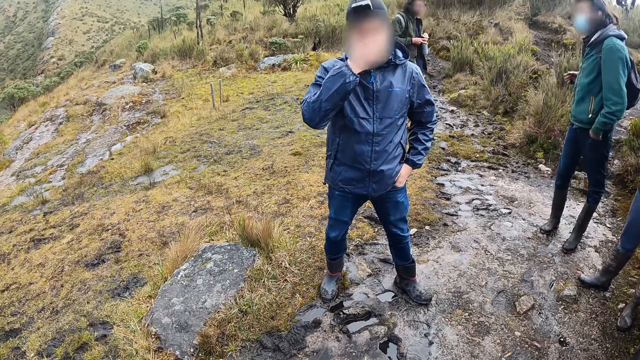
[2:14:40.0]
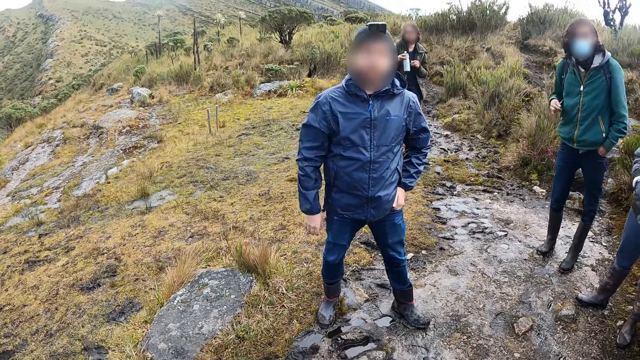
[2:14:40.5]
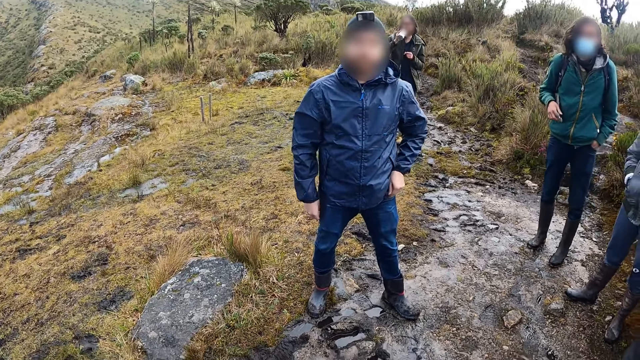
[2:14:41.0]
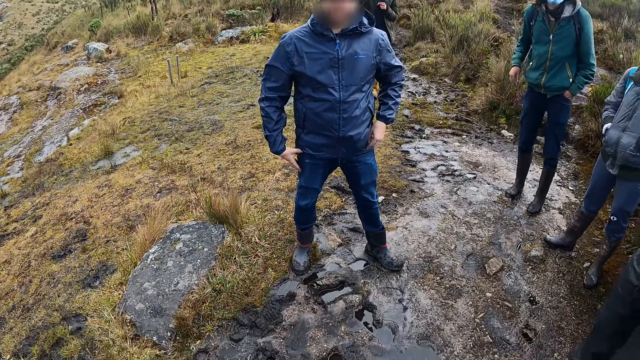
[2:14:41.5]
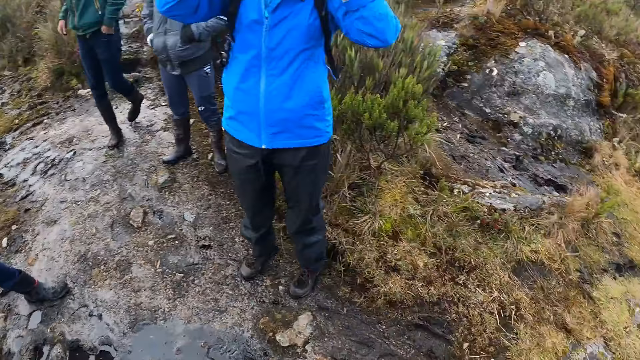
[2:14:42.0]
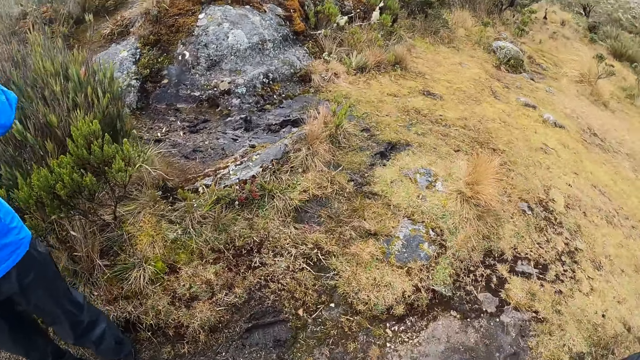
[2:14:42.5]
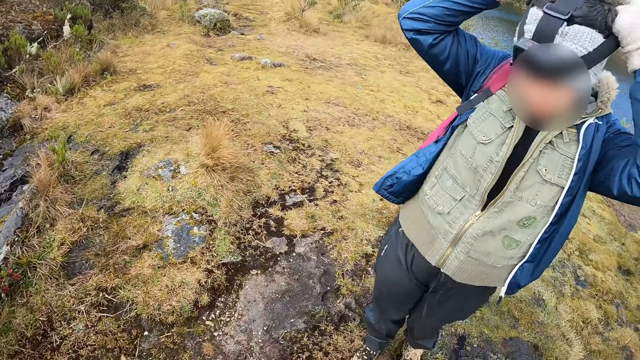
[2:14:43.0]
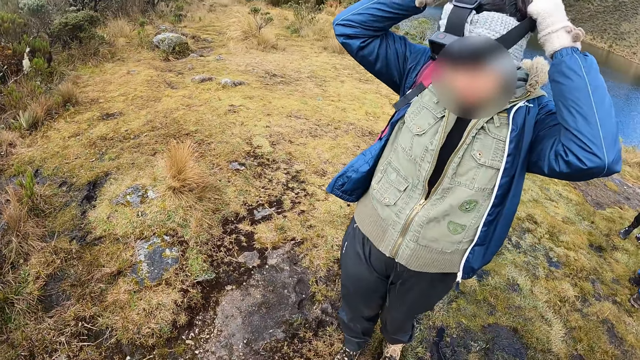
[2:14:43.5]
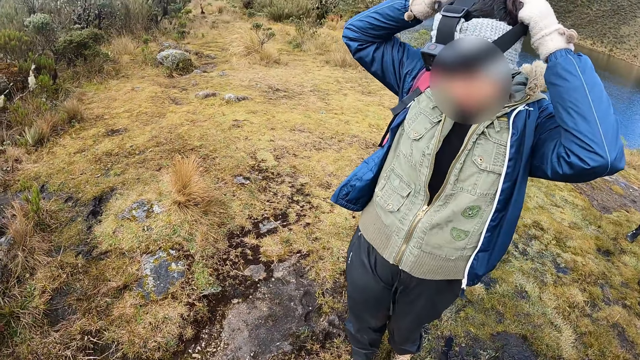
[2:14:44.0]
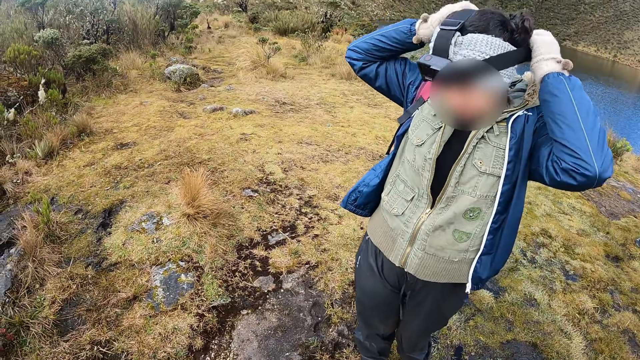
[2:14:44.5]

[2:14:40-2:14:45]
The man transfers the bottle from his left hand to his right hand. The man drinks from the bottle in his right hand. Another woman wears a camera on her head with both hands. The camera wearer talks to someone.

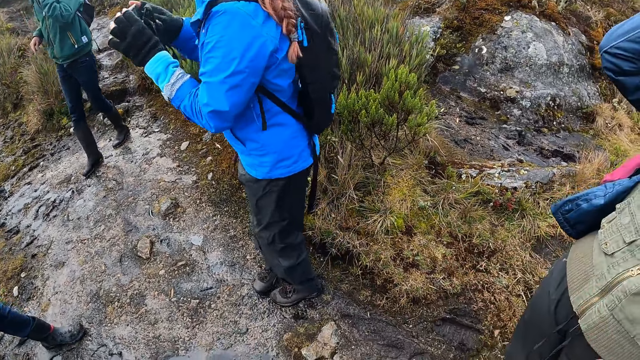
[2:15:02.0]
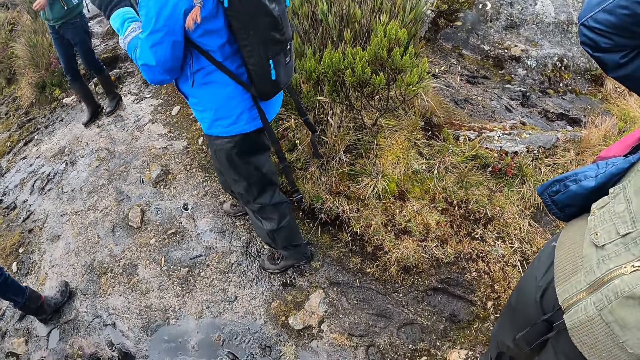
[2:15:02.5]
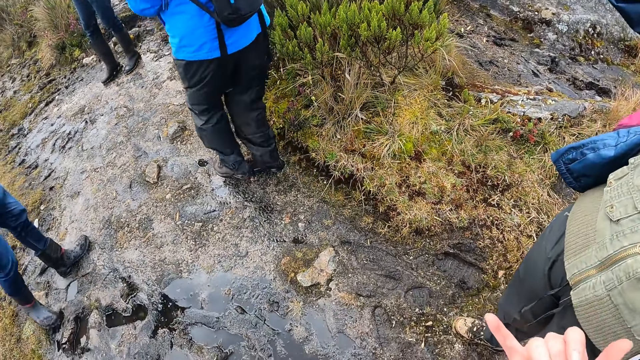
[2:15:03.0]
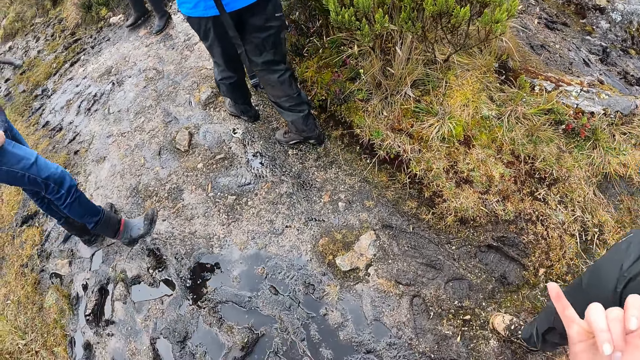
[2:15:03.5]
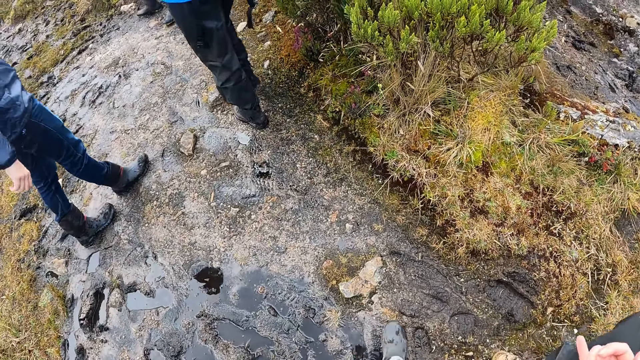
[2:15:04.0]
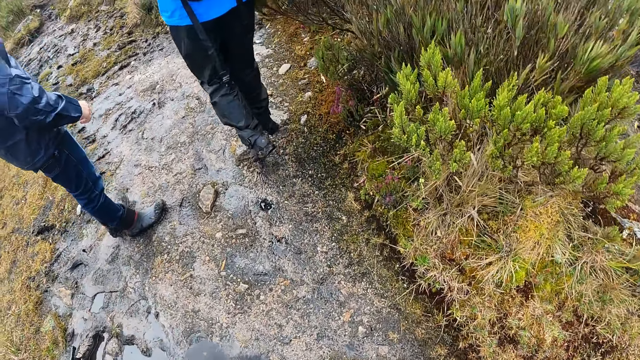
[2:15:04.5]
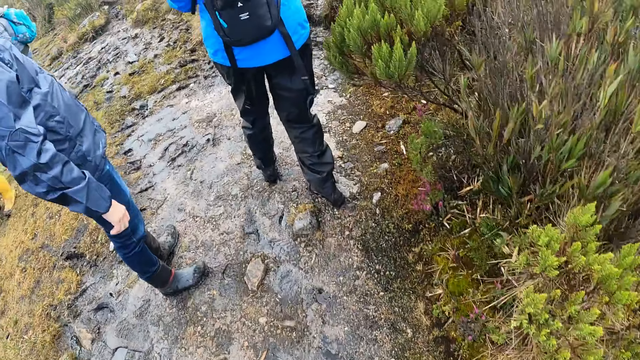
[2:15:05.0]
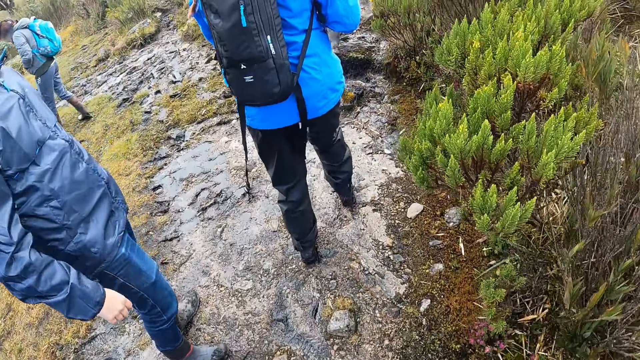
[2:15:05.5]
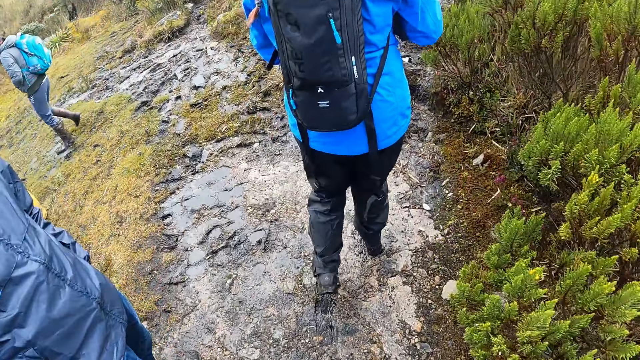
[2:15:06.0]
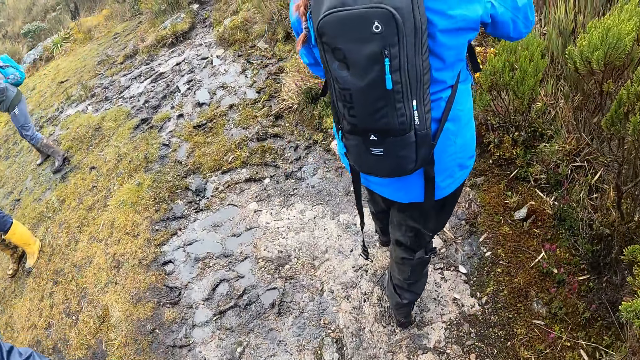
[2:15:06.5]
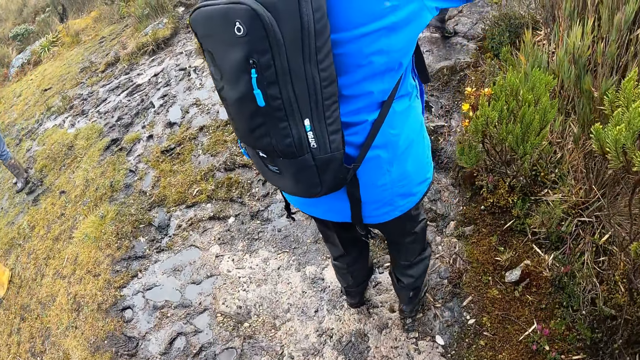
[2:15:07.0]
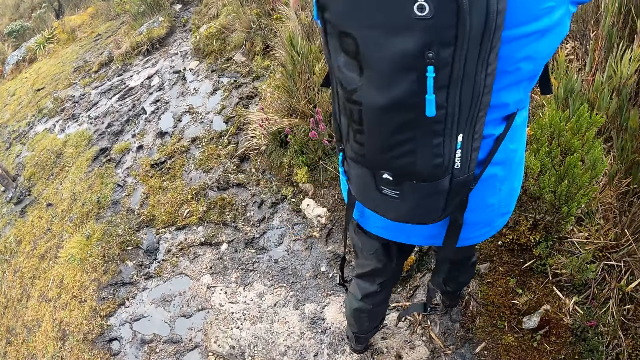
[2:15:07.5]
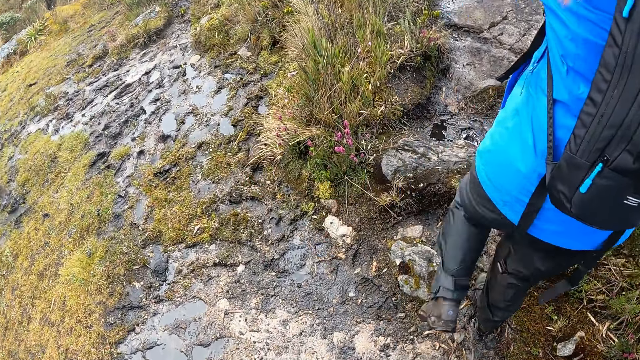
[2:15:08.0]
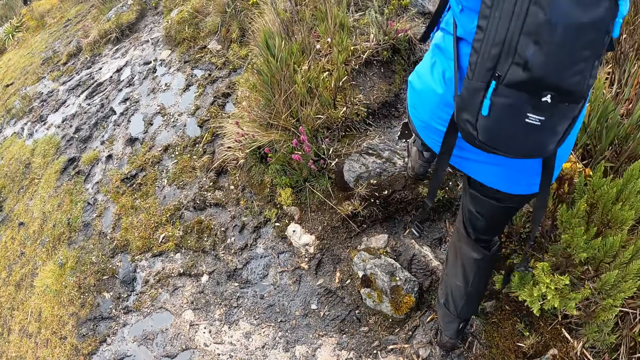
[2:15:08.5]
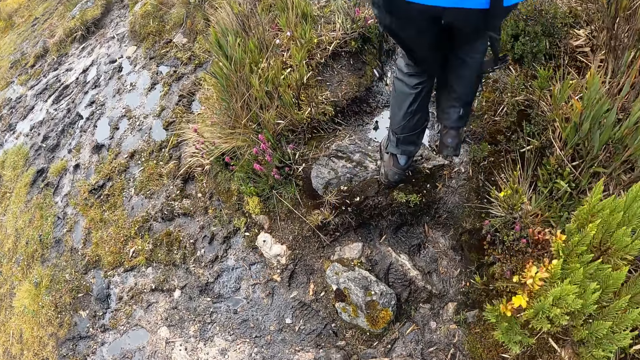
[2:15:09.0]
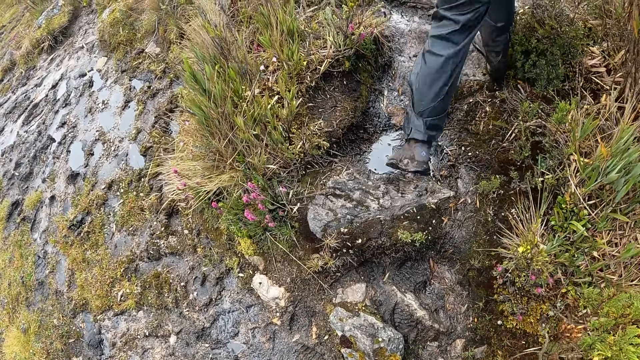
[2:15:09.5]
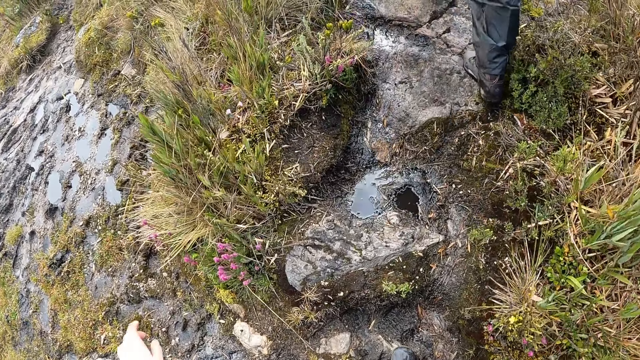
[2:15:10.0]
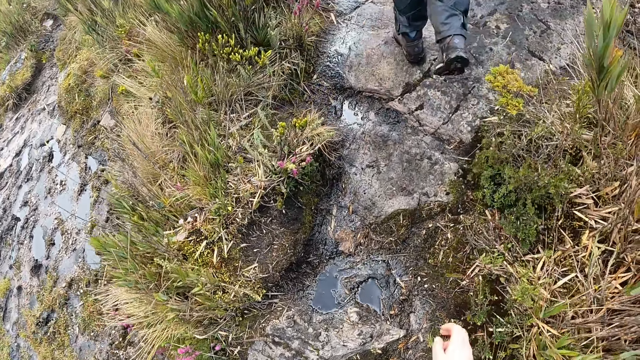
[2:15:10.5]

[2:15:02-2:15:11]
The woman walks through the bushy area. The man walks through the bushy area. The camera wearer points at something. They walk through the bushy area. The man stops walking in the bushy area. The camera wearer walks past the man.

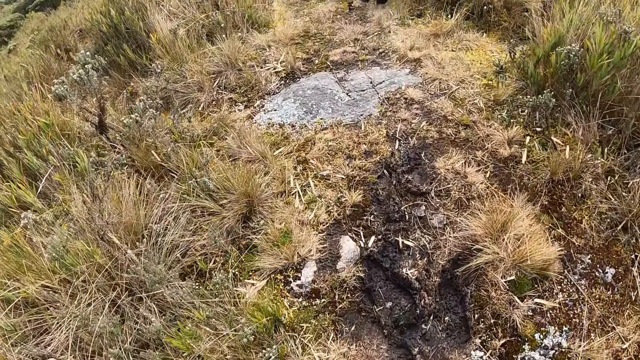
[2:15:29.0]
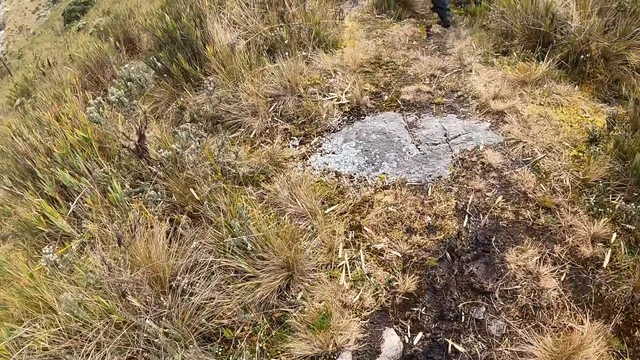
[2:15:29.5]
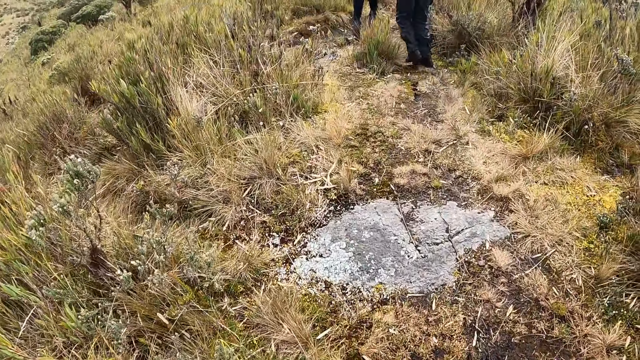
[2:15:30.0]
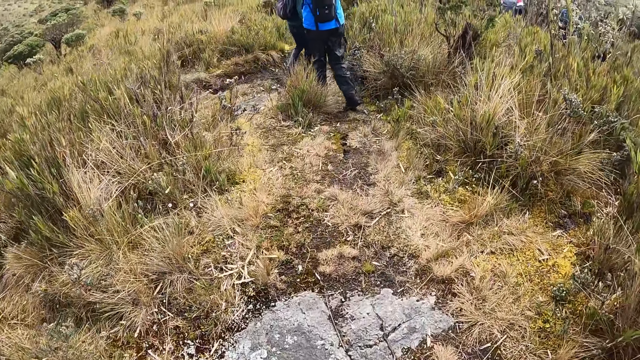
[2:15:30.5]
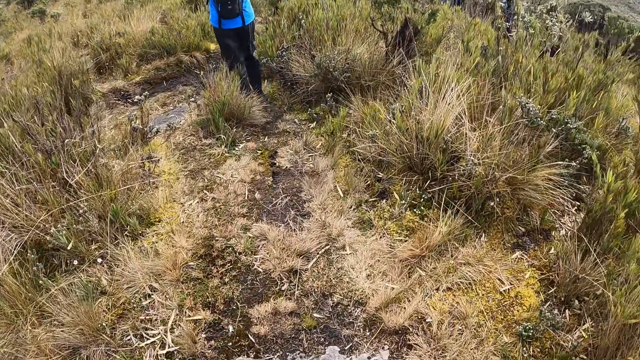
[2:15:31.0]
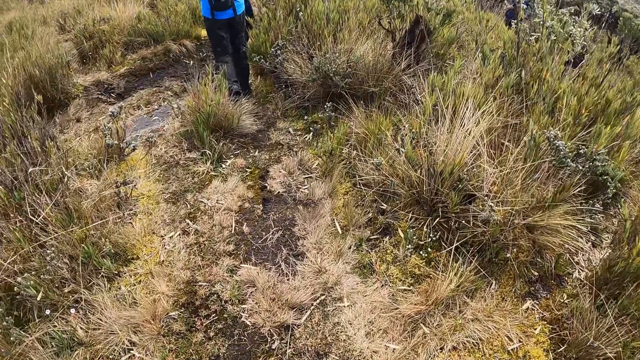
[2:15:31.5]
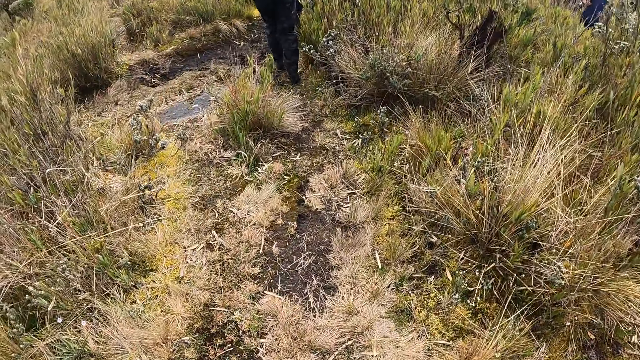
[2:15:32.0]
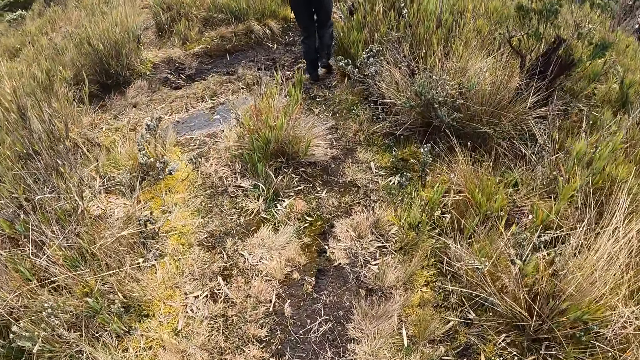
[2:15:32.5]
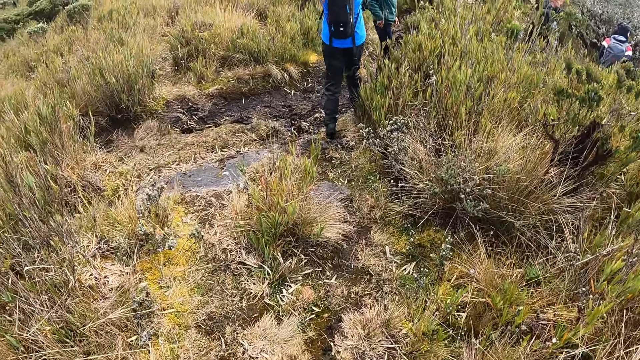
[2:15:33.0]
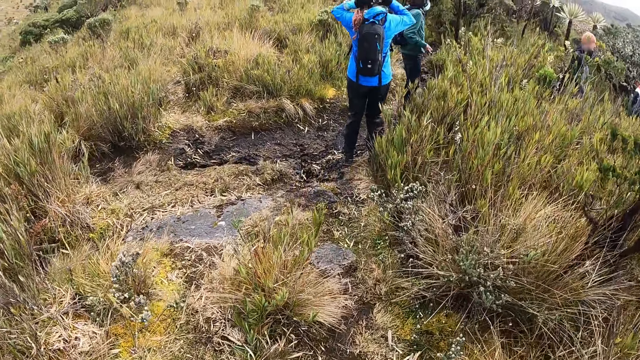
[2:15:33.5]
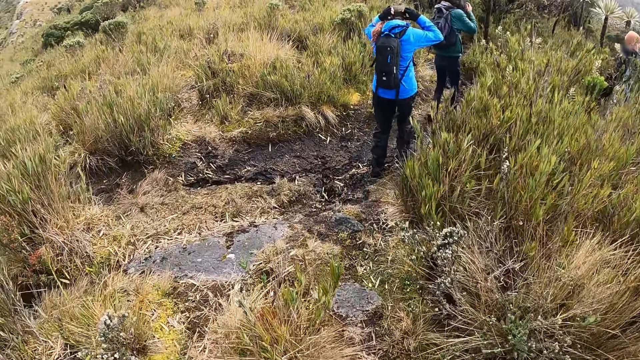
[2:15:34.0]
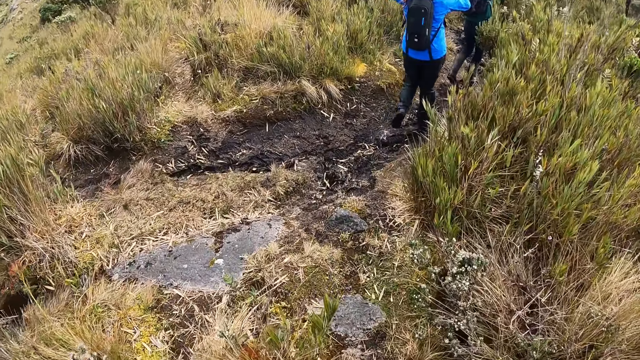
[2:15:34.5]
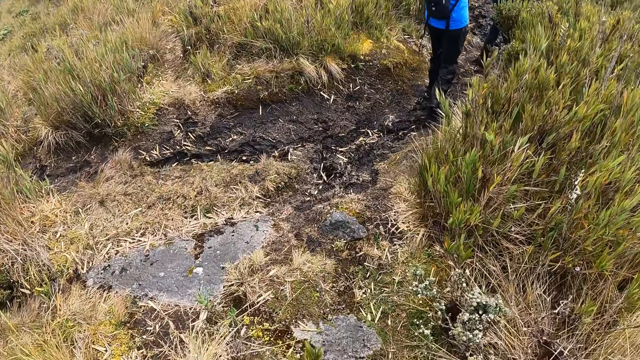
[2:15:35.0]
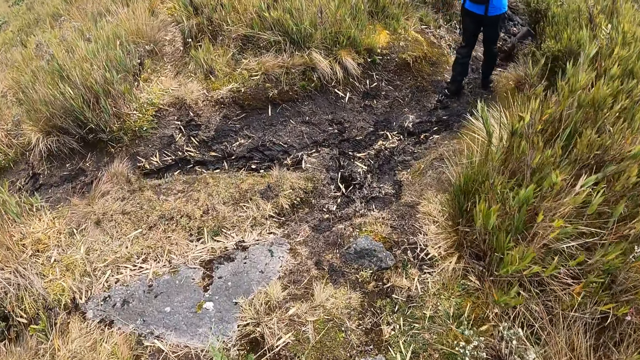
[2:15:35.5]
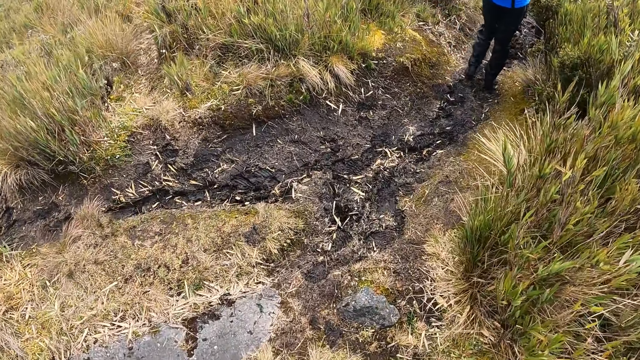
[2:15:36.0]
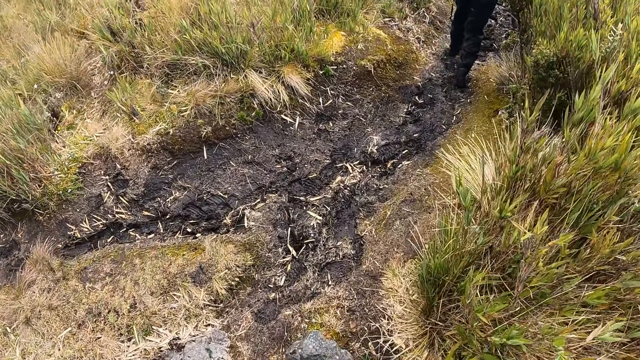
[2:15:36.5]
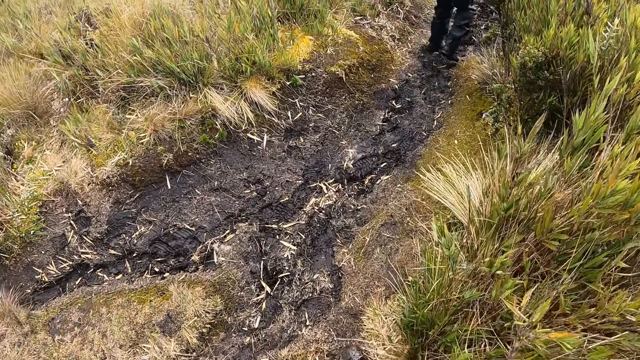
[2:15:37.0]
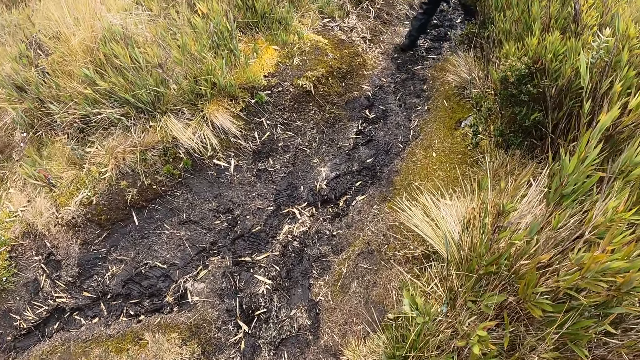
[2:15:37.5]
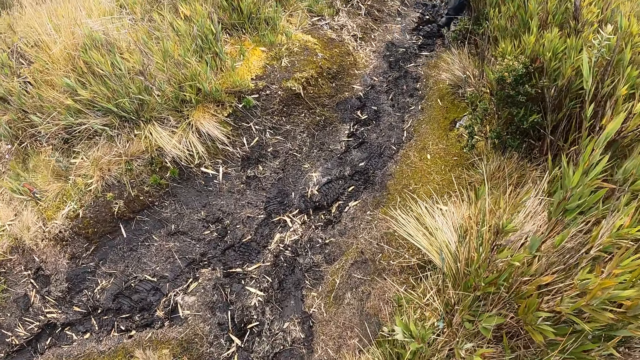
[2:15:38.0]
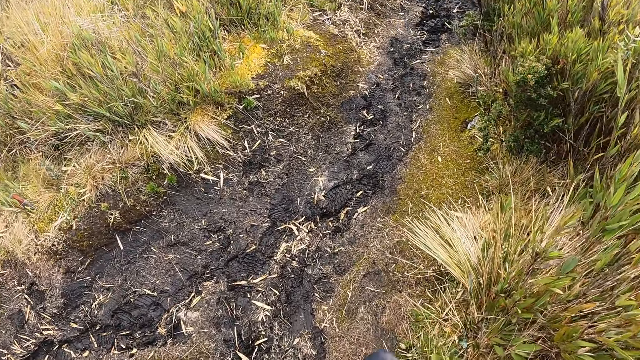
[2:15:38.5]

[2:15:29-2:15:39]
The camera wearer looks at the colleagues. They look at the ground.
